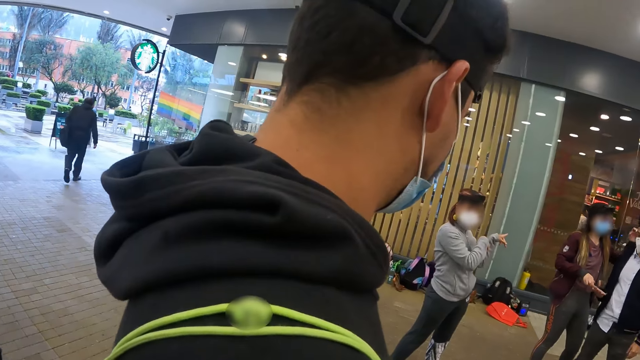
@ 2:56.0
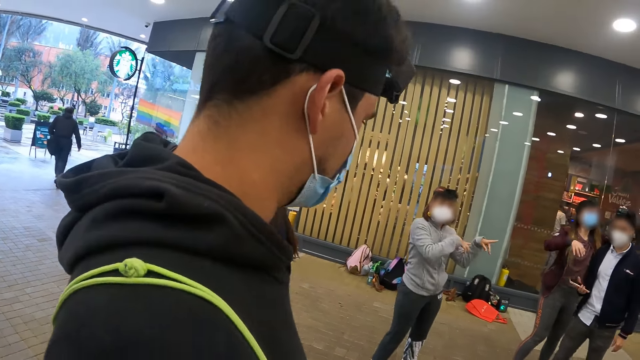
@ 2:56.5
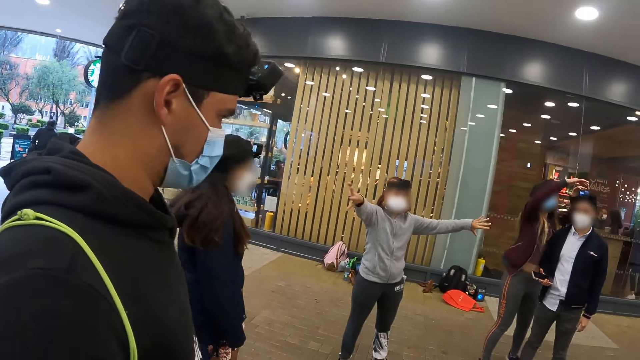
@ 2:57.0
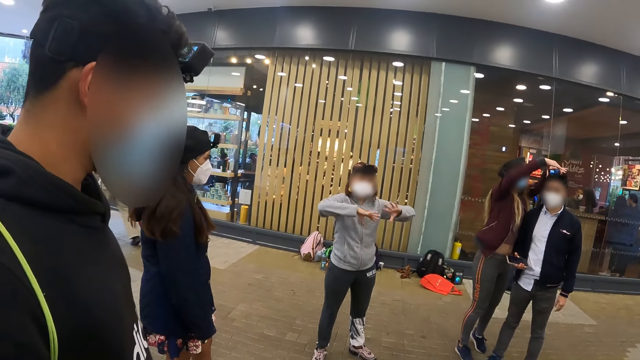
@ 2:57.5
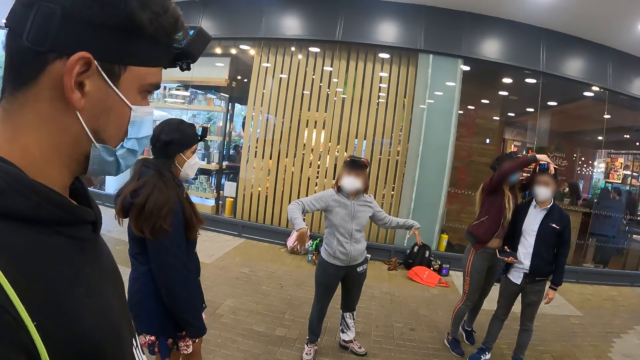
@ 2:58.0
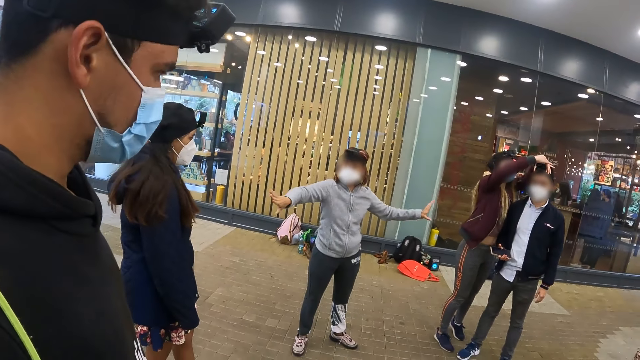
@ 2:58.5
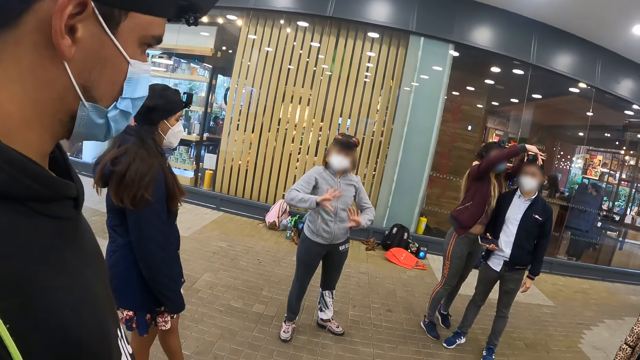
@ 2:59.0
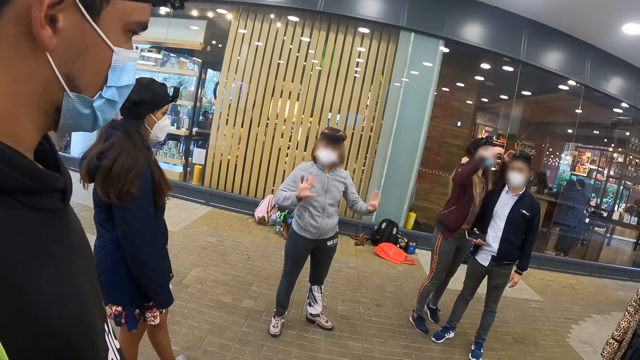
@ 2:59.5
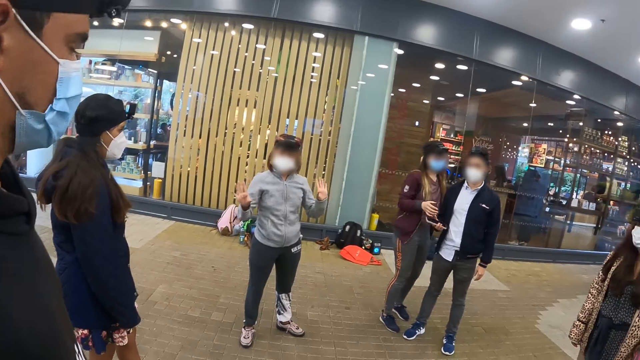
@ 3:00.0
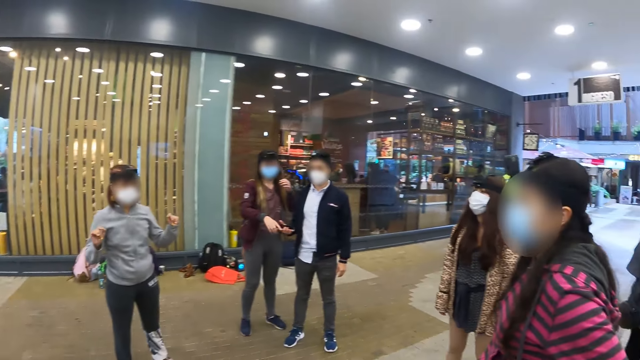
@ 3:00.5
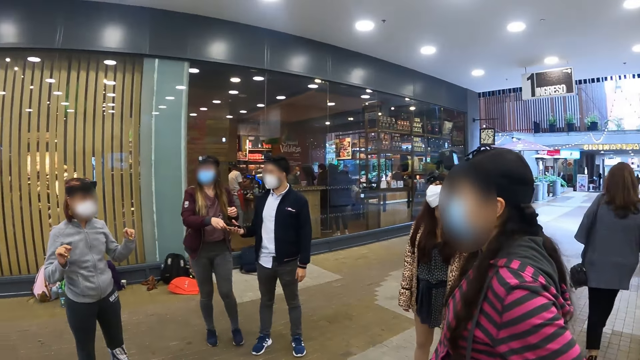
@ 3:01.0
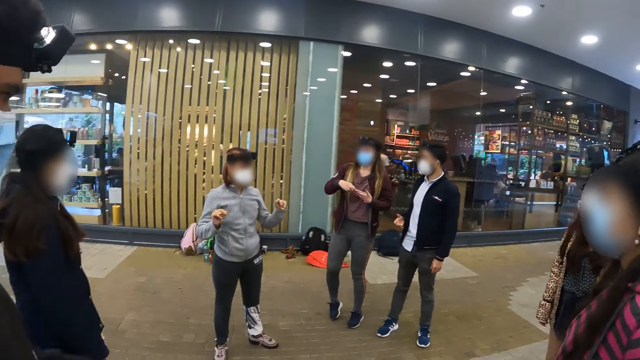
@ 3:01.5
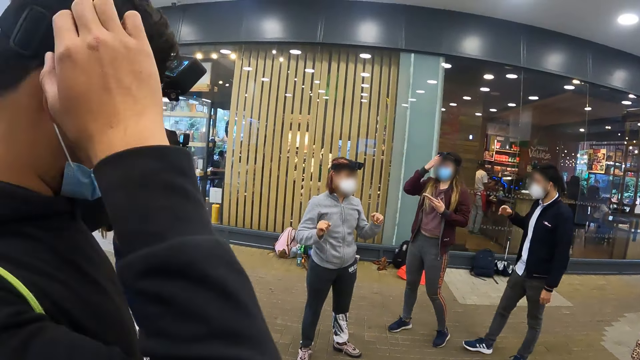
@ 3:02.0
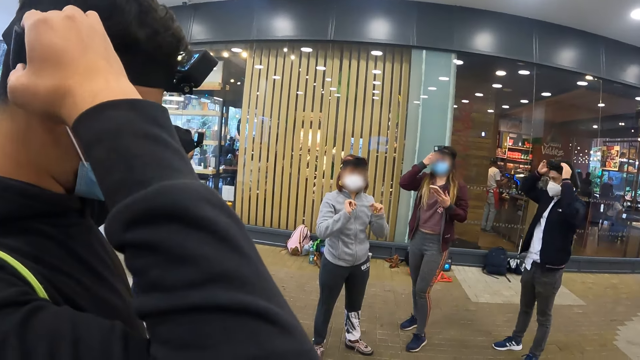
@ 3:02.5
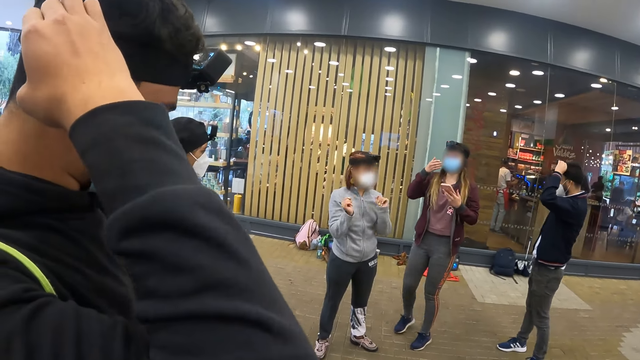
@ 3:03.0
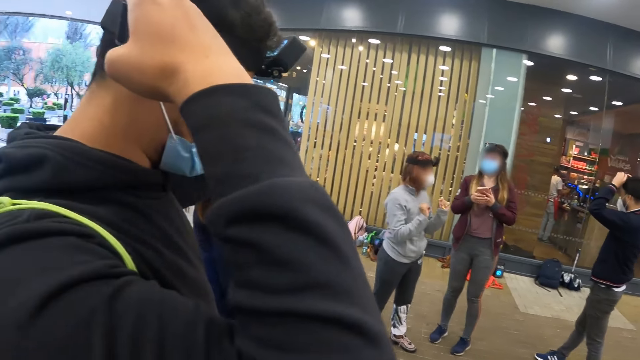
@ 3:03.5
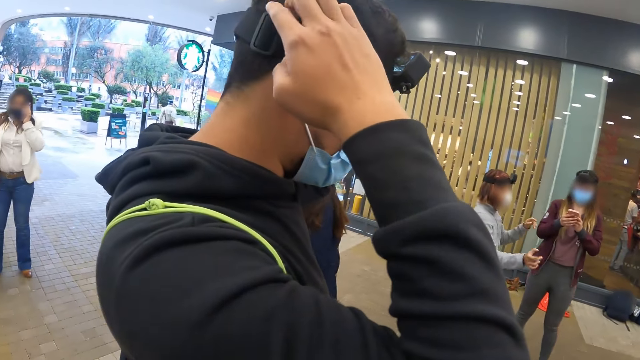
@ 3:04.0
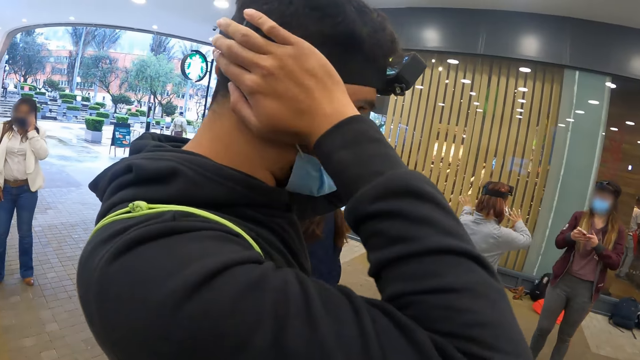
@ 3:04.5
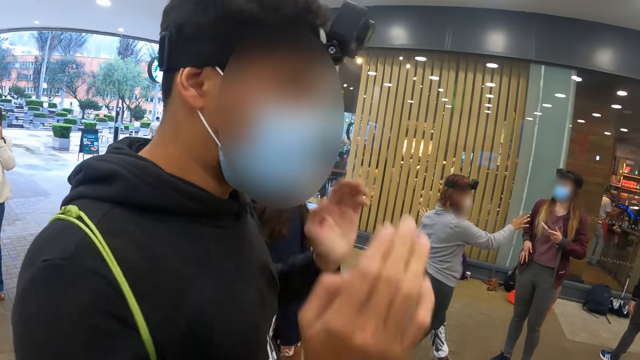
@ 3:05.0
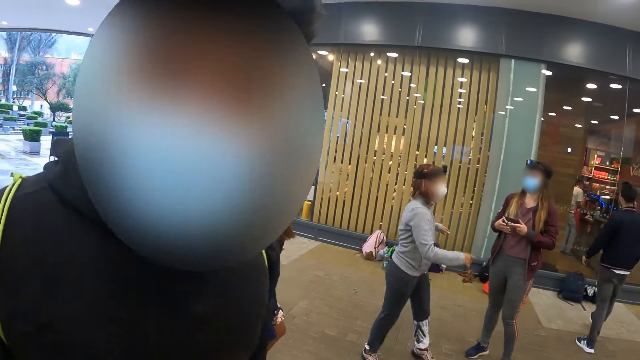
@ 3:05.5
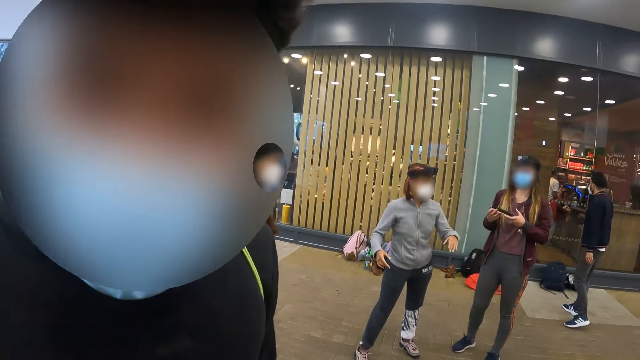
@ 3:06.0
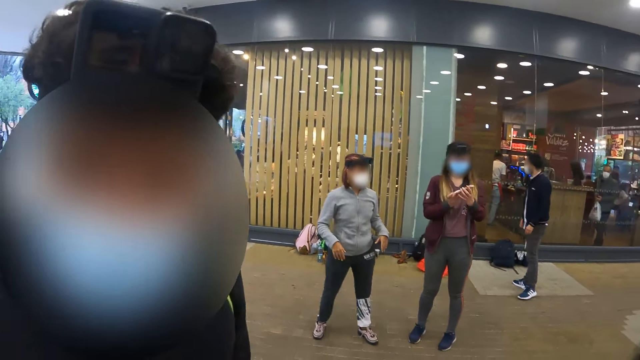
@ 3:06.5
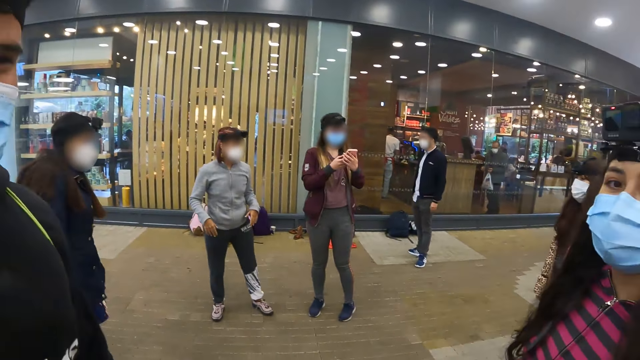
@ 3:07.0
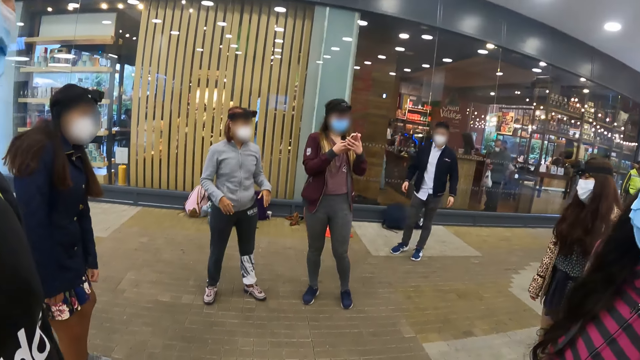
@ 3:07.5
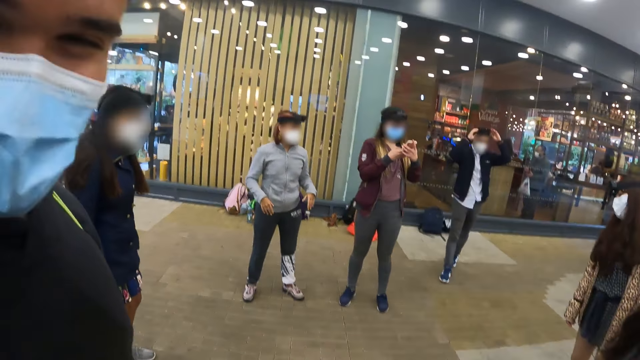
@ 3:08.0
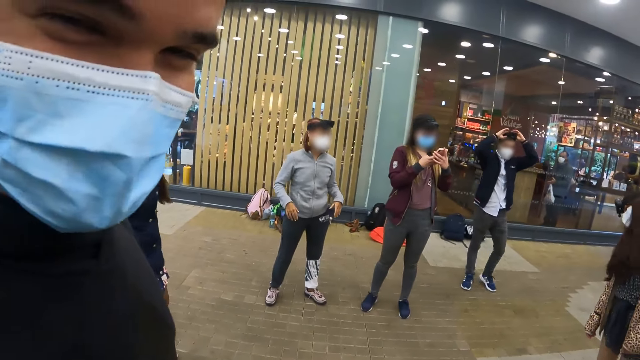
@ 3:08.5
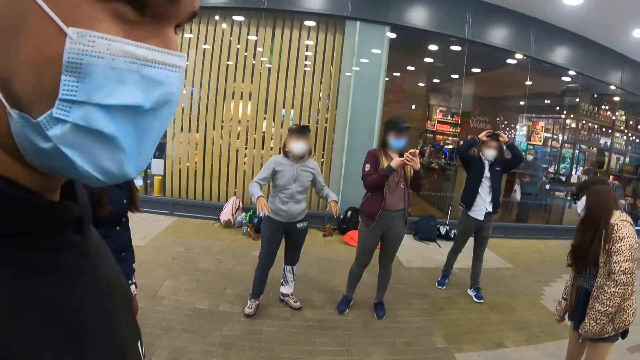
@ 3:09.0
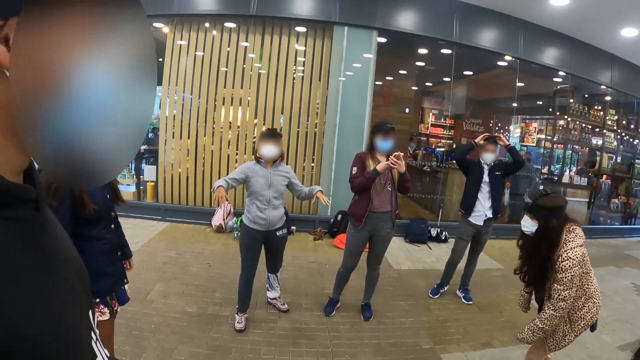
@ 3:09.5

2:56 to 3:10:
The camera wearer looks at a man. They look around. They look at the man. They talk to the man. They look around.

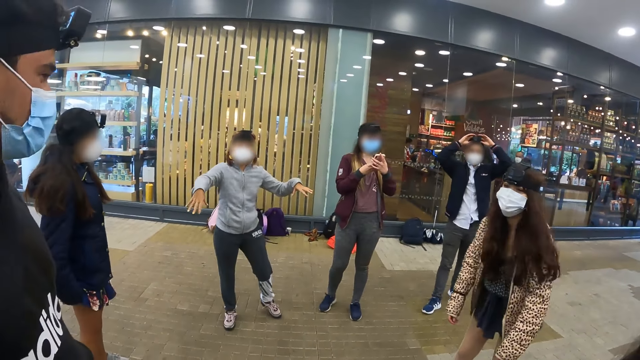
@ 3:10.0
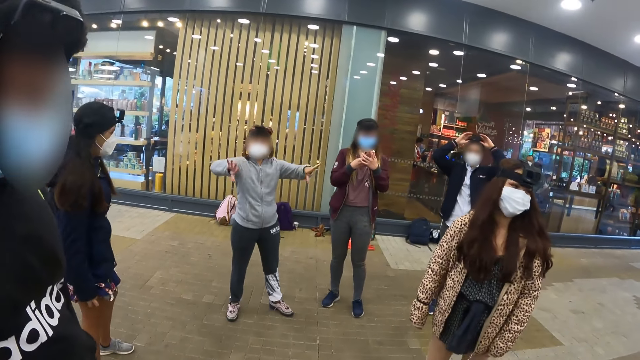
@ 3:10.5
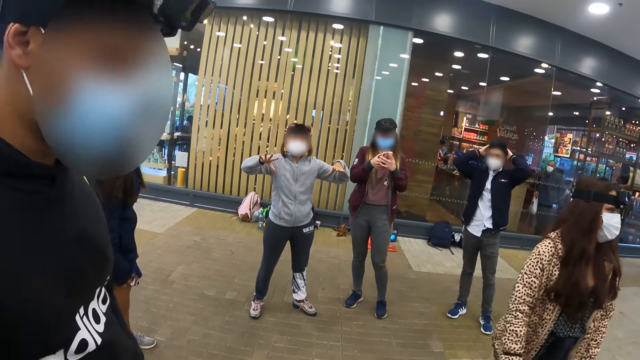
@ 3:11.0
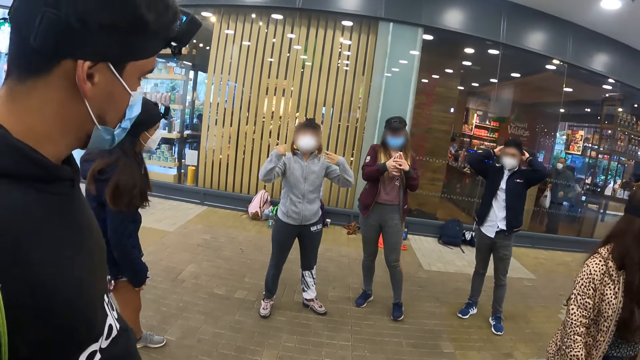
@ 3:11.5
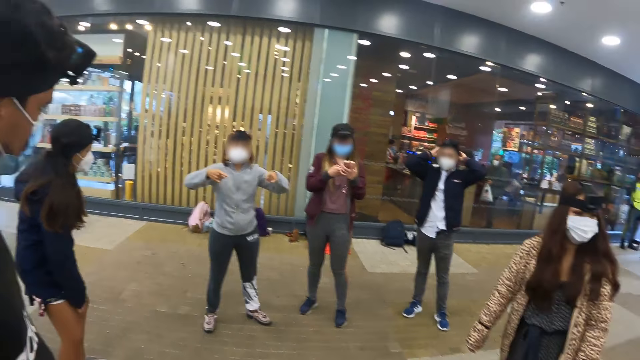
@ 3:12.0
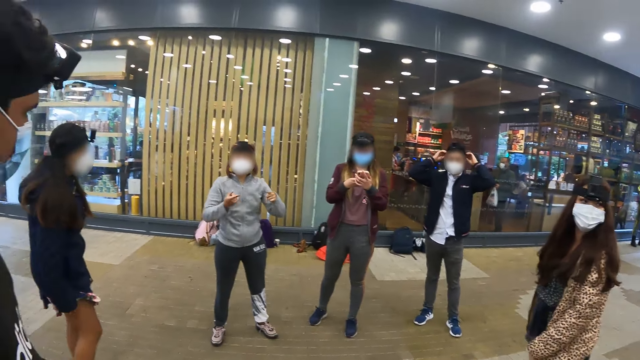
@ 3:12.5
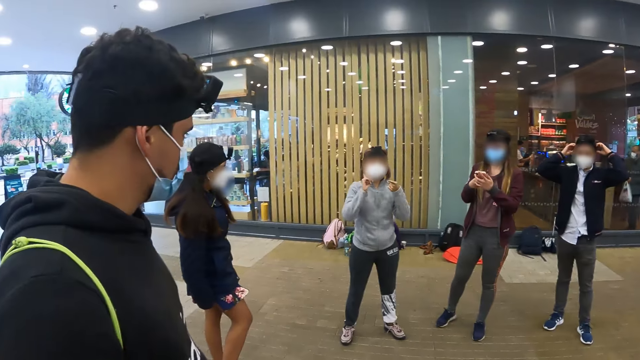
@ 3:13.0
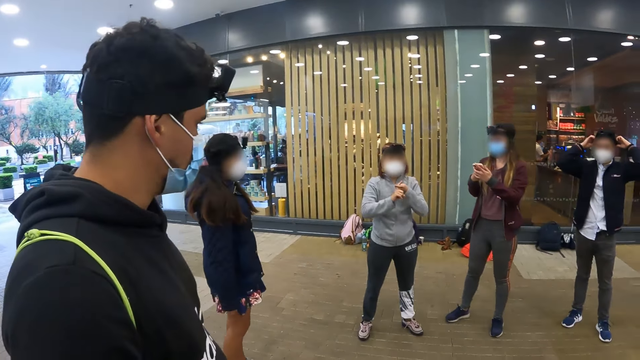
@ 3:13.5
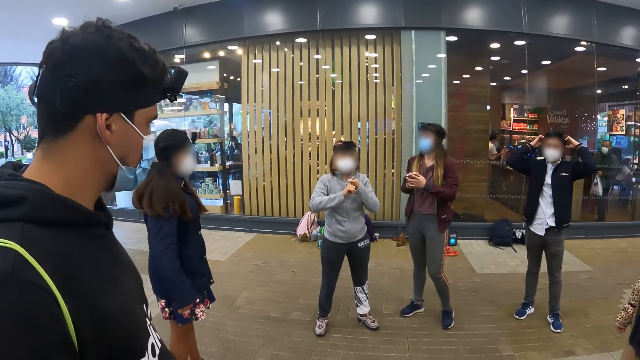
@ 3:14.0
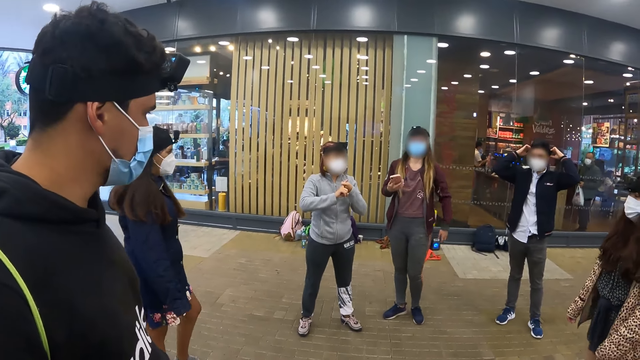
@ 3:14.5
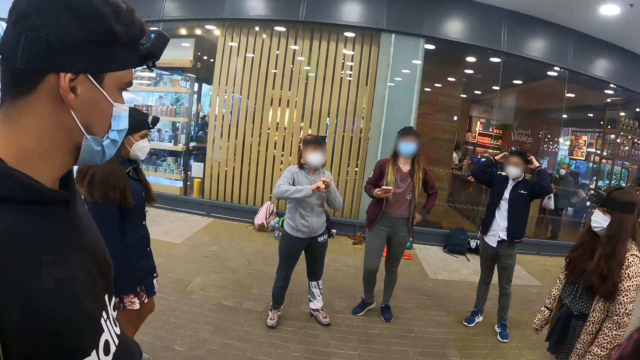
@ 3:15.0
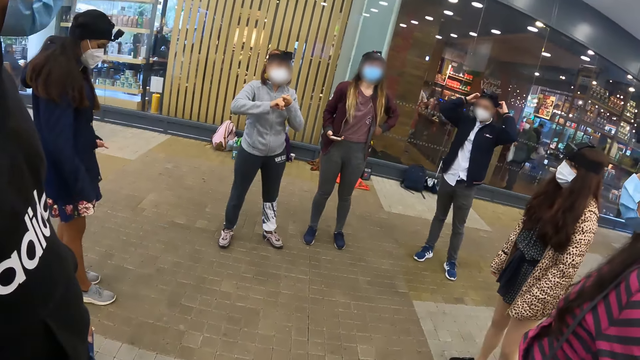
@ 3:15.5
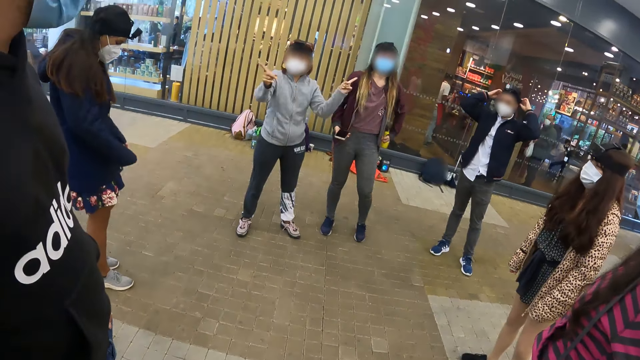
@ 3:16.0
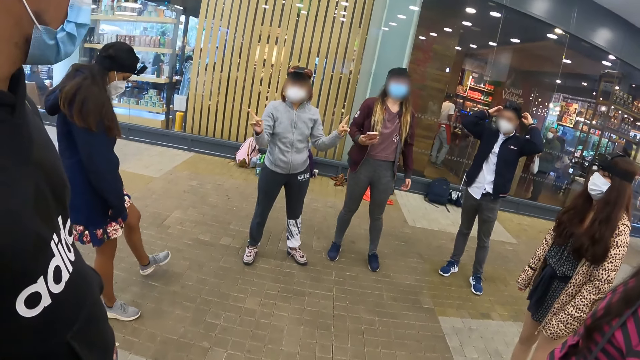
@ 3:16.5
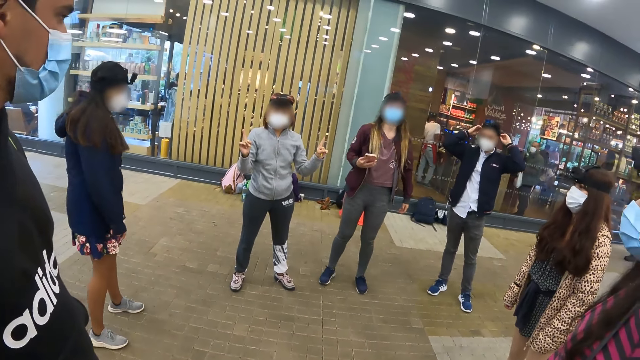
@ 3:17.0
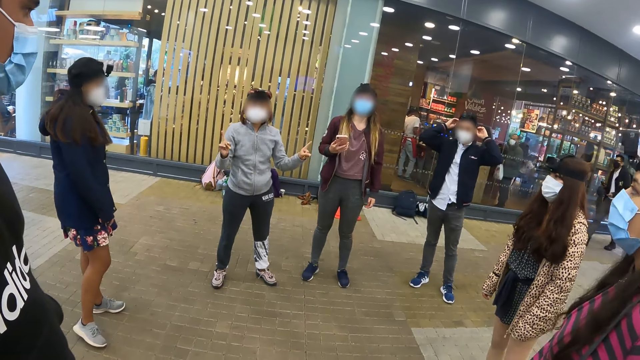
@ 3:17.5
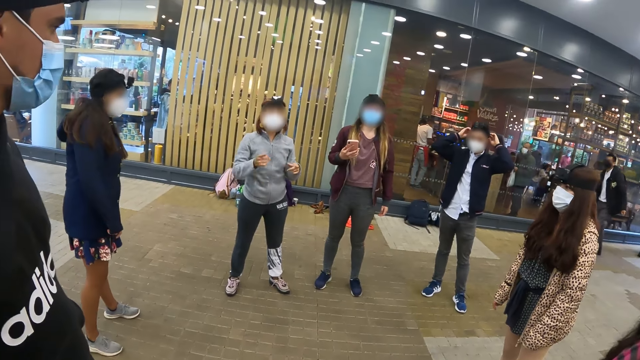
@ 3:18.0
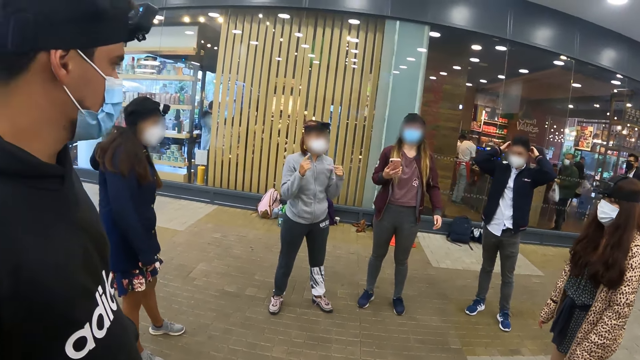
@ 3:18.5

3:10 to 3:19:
The camera wearer looks at a woman.
